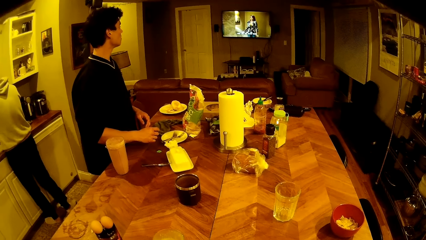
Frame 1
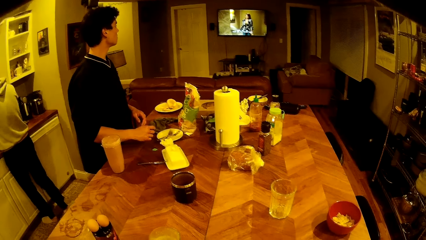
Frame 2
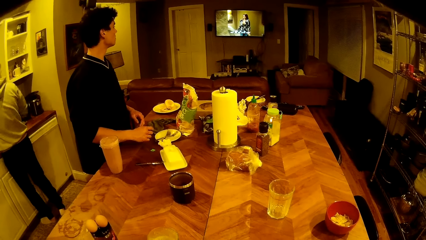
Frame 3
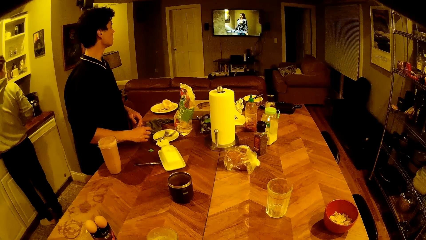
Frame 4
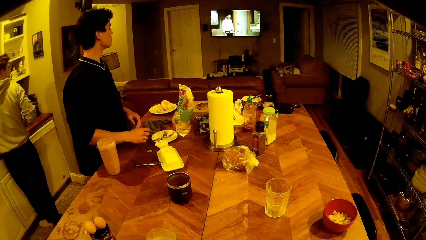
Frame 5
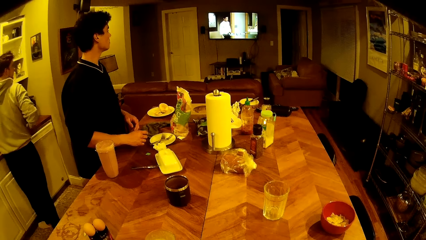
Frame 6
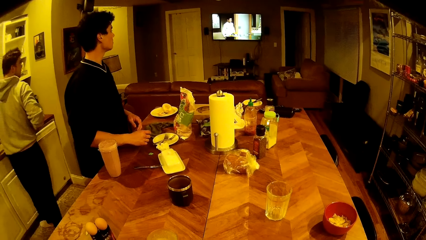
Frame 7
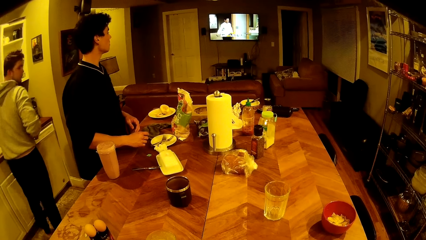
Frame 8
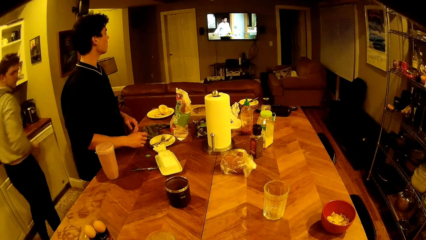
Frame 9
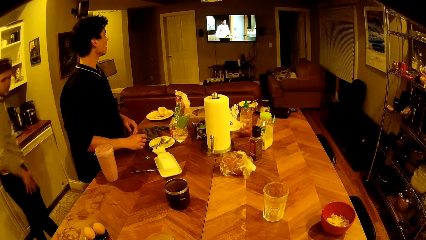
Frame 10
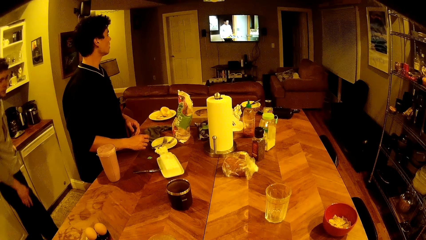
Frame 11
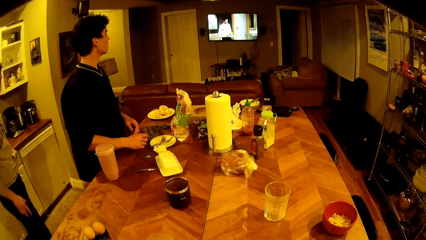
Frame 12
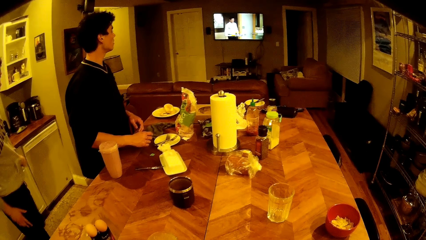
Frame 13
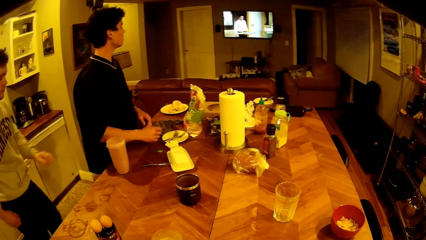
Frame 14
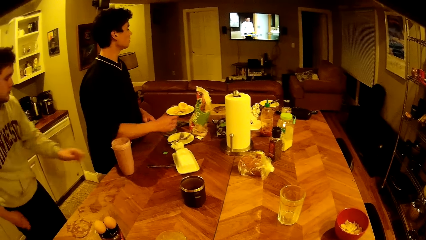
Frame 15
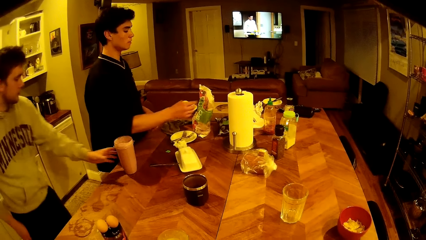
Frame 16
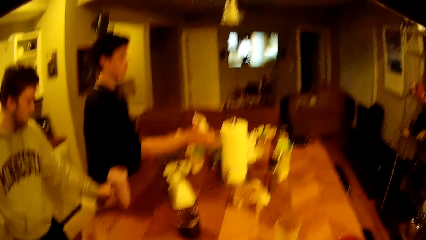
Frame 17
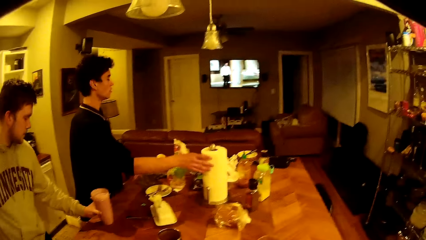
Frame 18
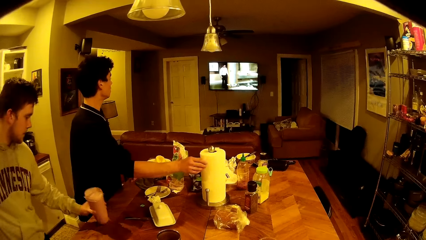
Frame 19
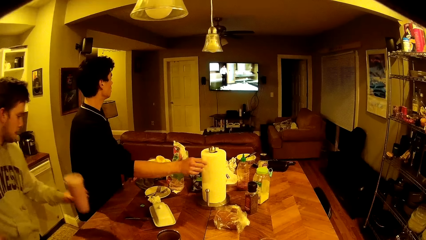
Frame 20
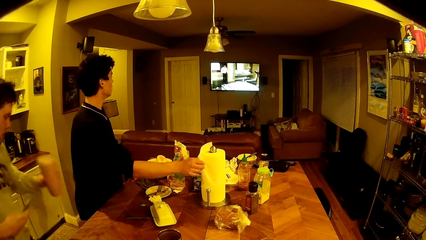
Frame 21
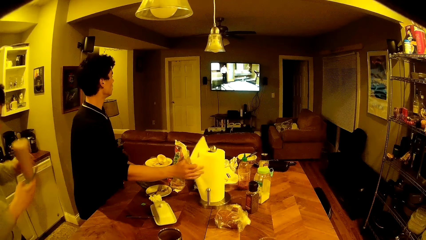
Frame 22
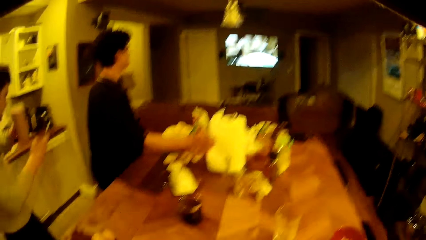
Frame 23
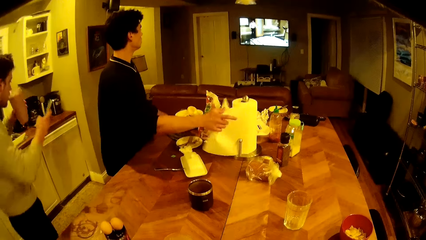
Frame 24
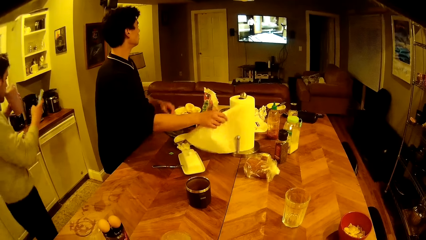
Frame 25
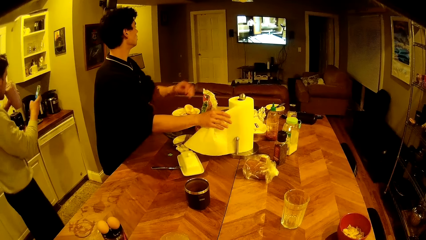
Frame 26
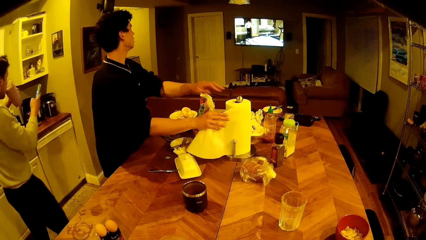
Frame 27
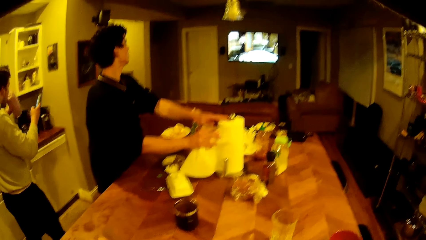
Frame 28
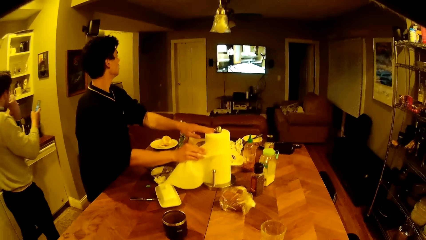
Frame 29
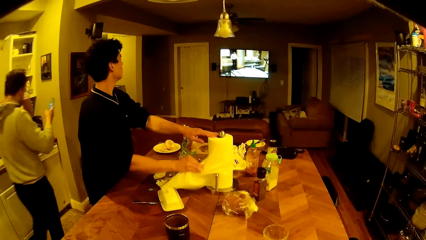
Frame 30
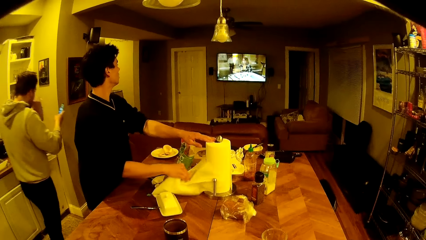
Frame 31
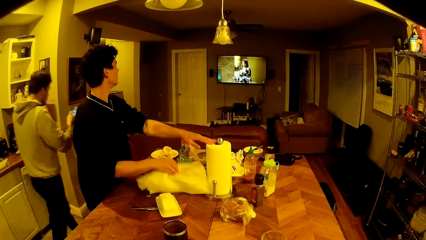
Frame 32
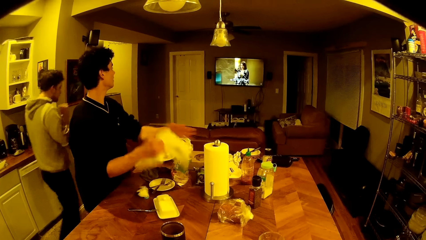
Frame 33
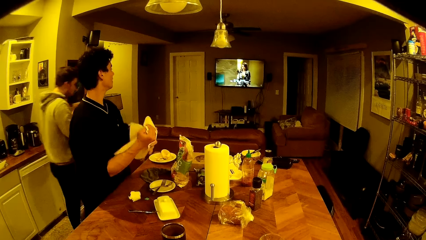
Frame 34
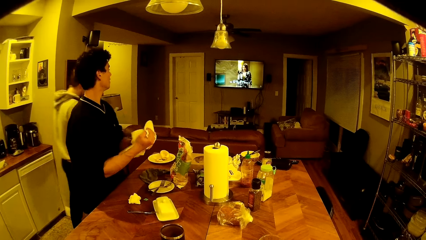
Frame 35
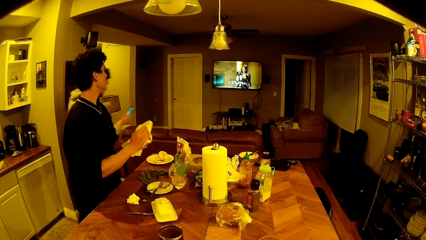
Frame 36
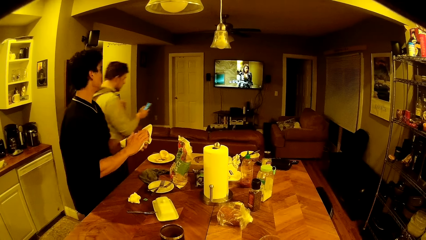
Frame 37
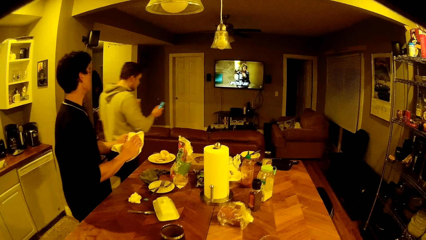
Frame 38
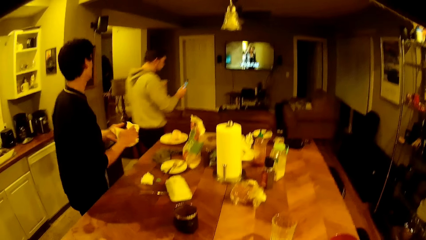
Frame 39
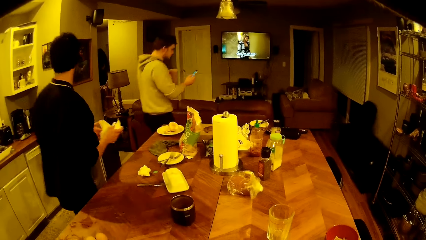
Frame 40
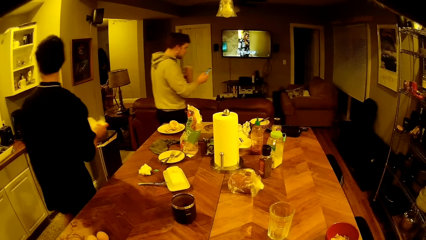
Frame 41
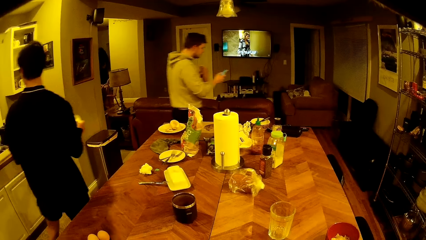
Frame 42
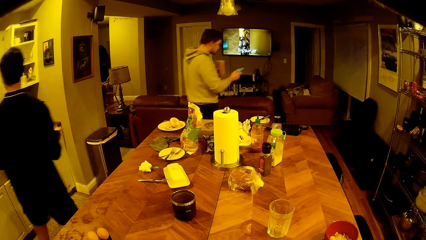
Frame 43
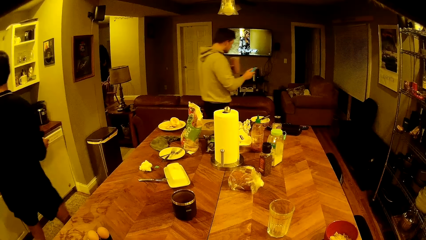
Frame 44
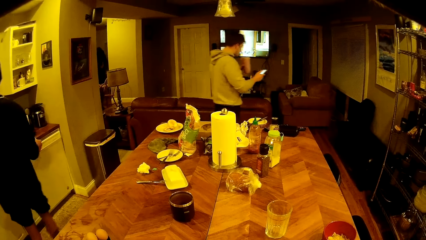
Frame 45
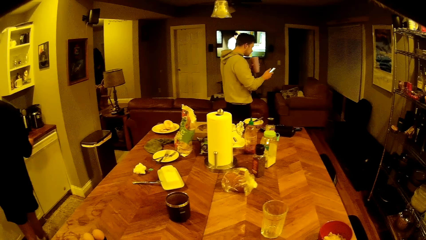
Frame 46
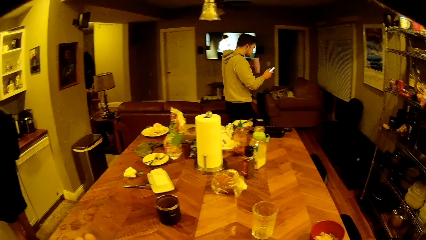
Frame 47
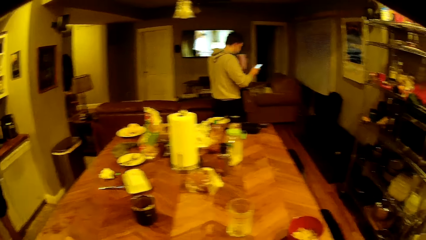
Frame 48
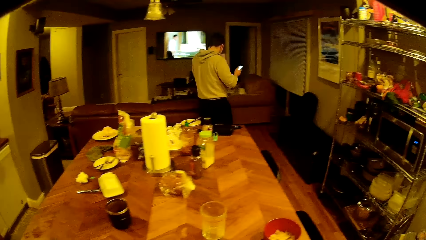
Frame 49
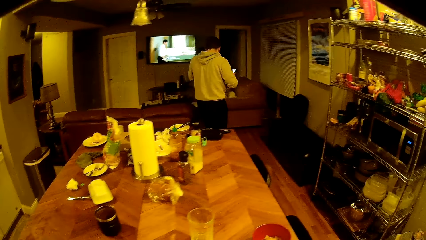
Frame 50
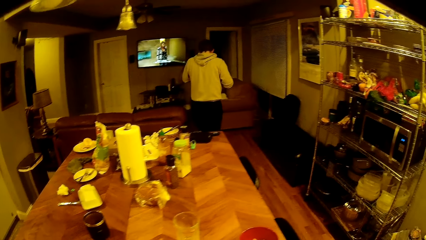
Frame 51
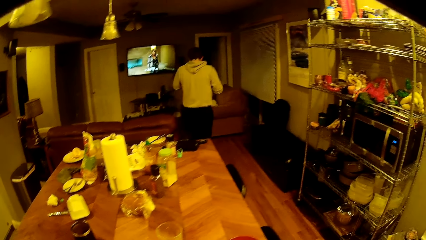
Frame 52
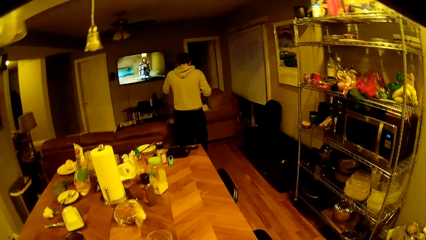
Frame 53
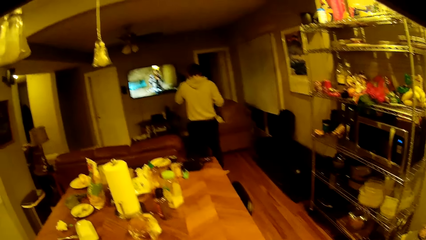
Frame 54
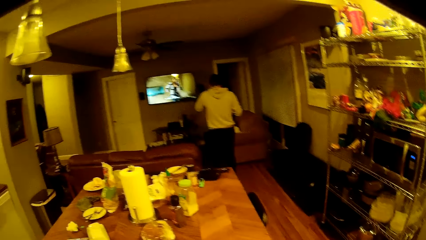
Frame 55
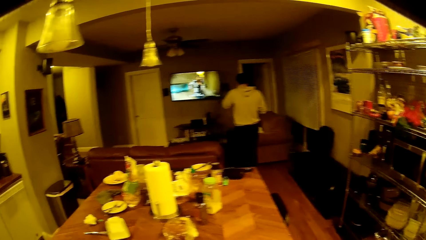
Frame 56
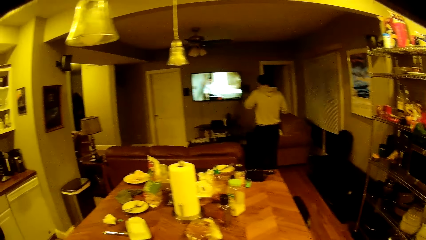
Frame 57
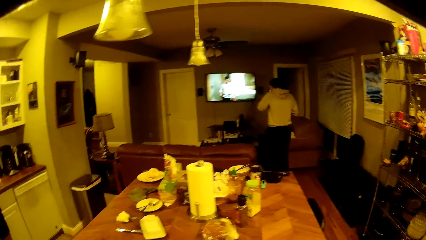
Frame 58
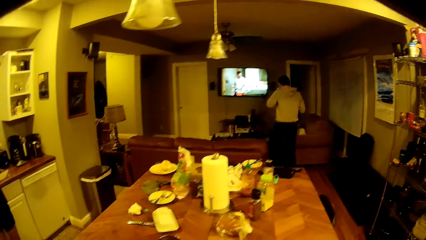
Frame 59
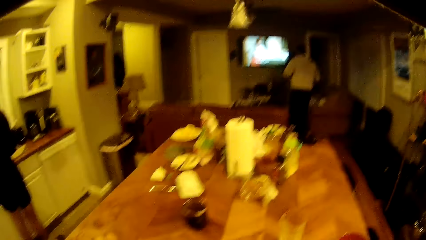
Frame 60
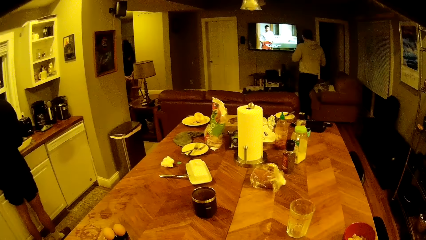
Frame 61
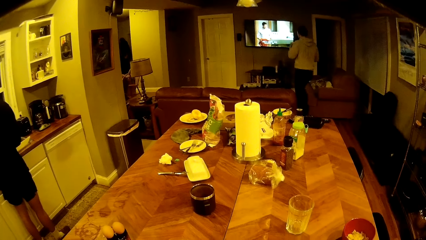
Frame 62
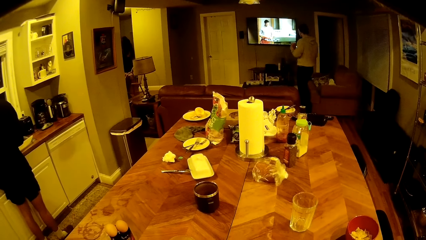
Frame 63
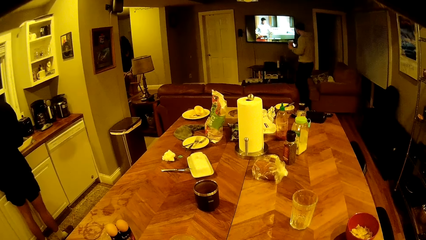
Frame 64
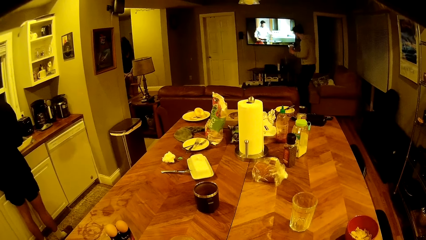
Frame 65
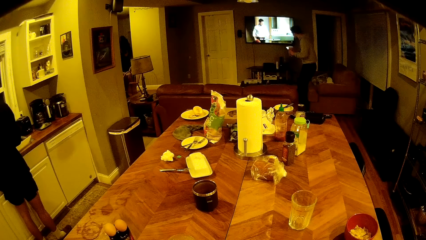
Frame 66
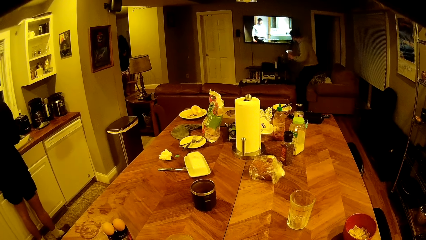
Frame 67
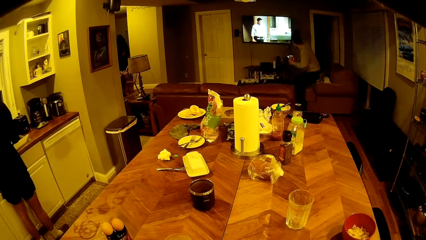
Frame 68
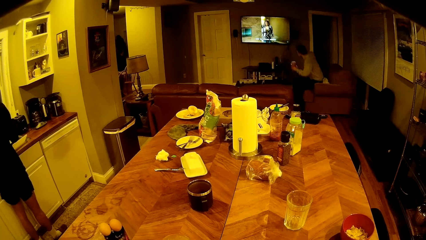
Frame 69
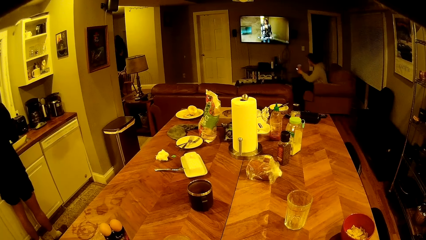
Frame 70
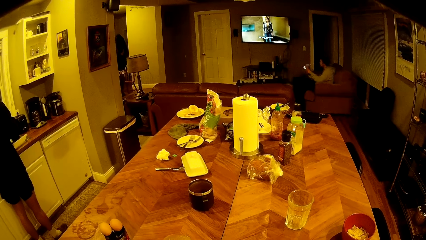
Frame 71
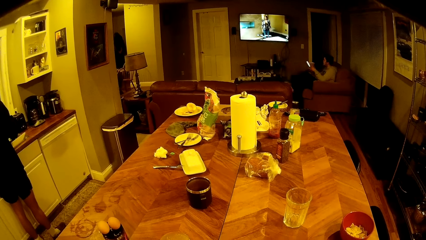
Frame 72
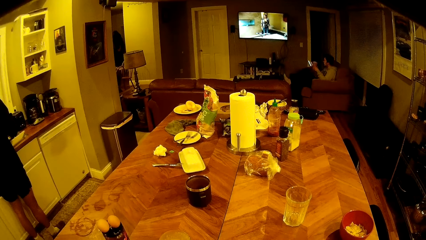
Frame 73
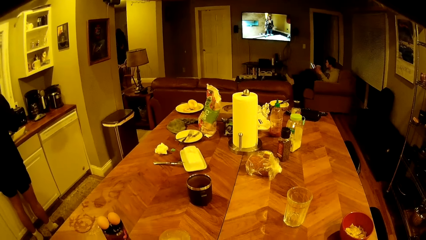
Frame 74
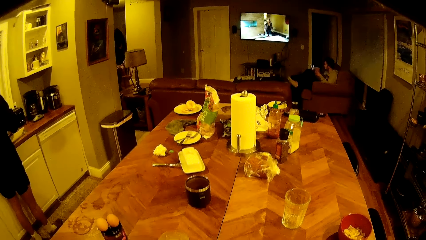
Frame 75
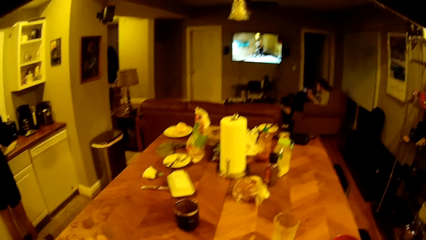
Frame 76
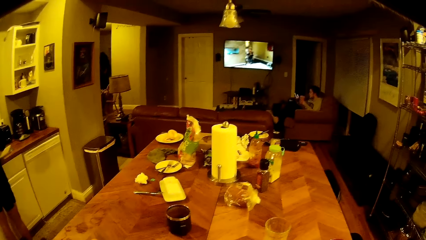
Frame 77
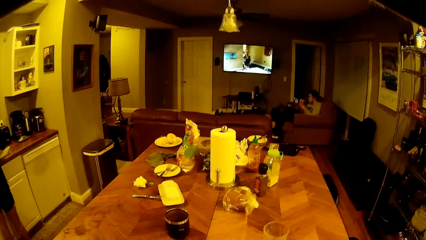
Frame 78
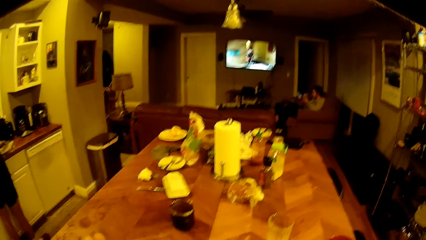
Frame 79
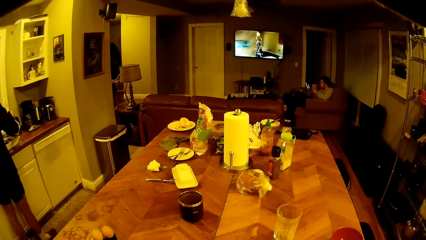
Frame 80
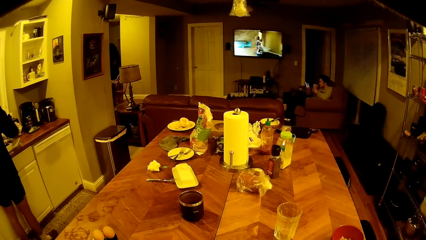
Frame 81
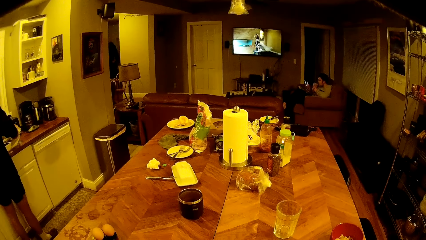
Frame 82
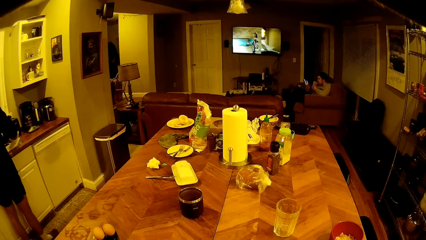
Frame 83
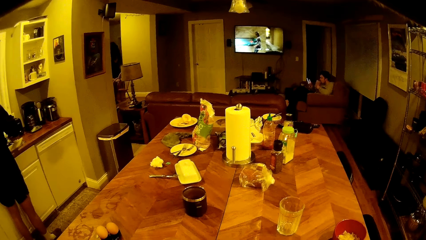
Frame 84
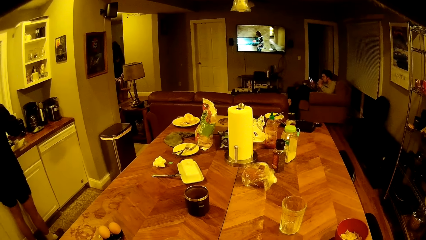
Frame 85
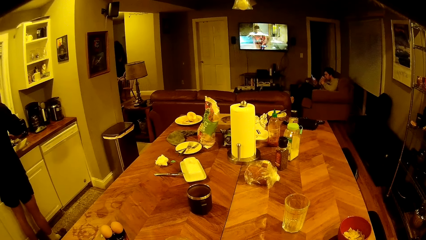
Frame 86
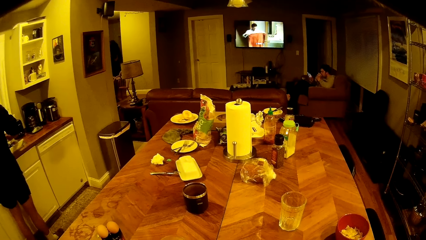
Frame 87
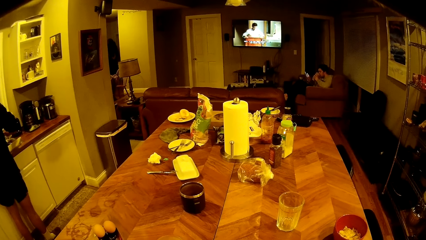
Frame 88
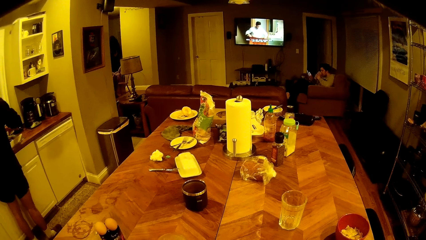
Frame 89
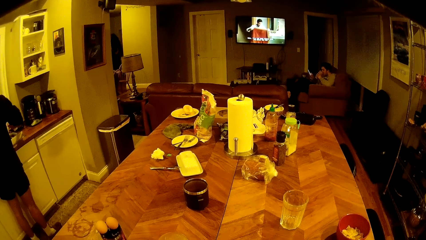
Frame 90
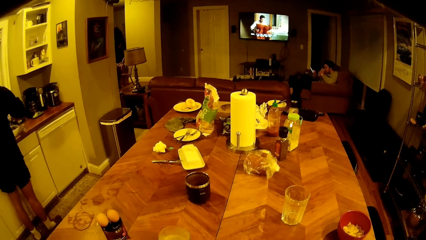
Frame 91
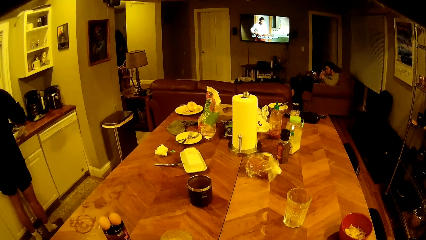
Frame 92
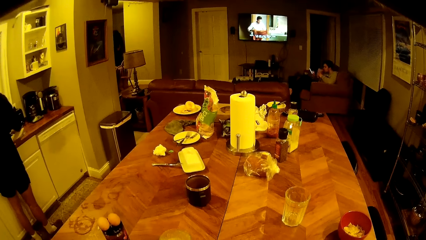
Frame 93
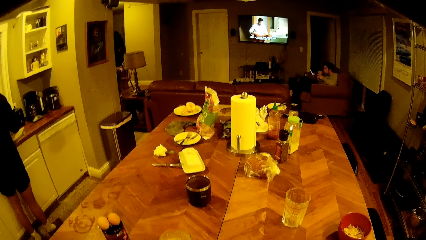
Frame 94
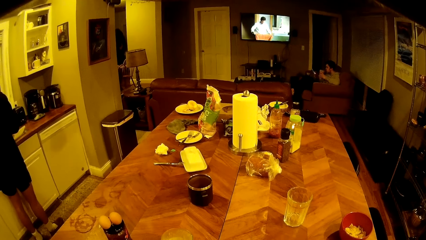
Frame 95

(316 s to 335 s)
A man cuts a piece of kitchen roll from the table with his right hand. Another man picks up the flask from the table with his left hand, picks up a phone from his right pocket with his right hand, and operates the phone with his right hand. The first man wipes both hands with the piece of kitchen roll. The other man drinks tea from the flask with his left hand and sits on a couch in a living room.
